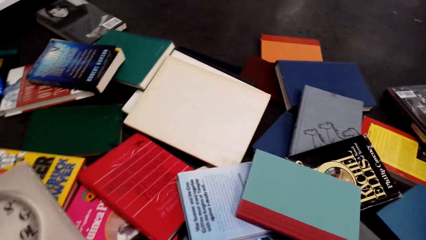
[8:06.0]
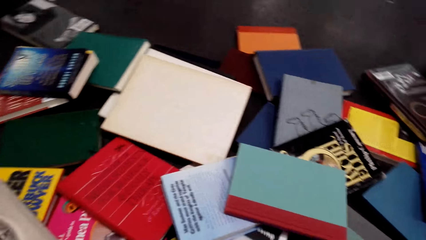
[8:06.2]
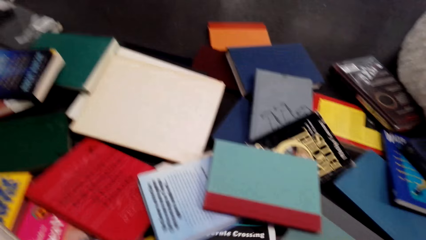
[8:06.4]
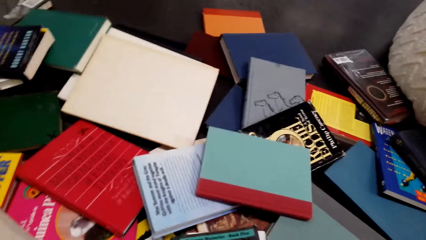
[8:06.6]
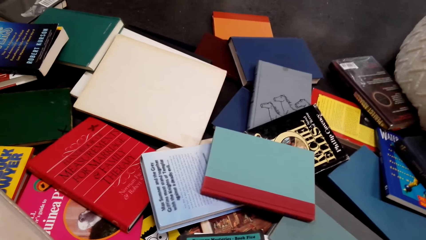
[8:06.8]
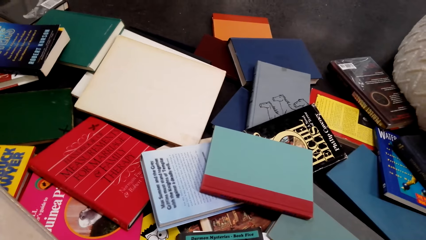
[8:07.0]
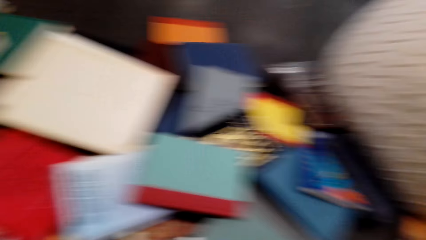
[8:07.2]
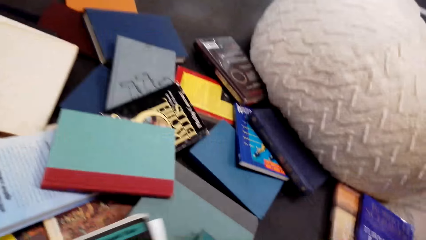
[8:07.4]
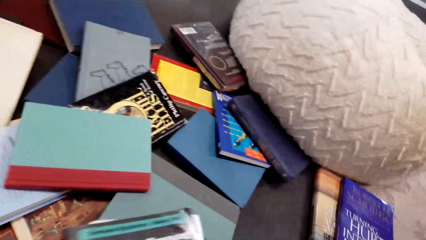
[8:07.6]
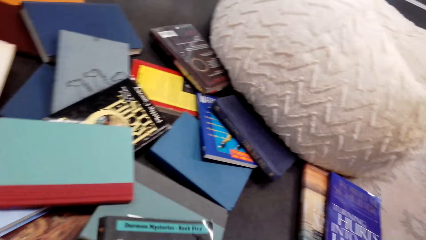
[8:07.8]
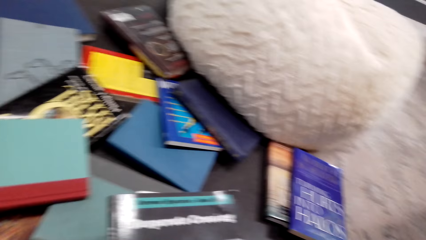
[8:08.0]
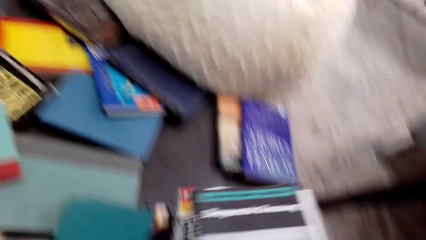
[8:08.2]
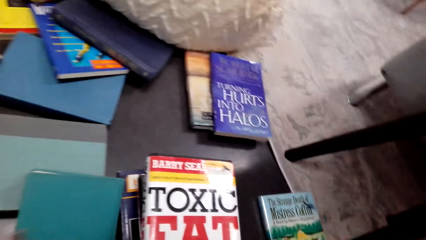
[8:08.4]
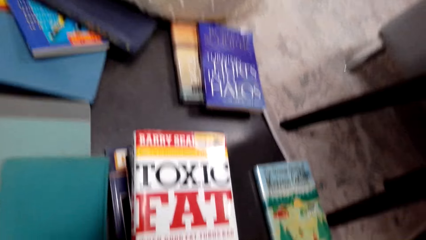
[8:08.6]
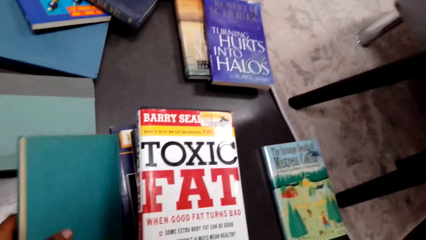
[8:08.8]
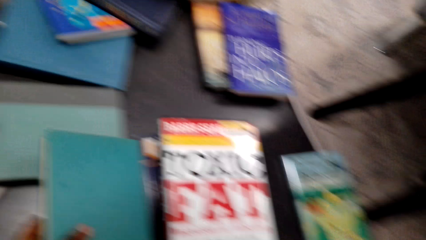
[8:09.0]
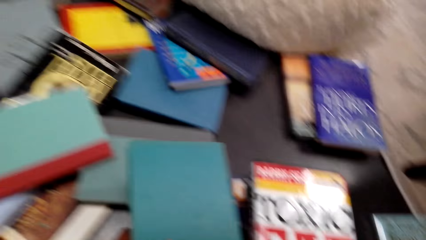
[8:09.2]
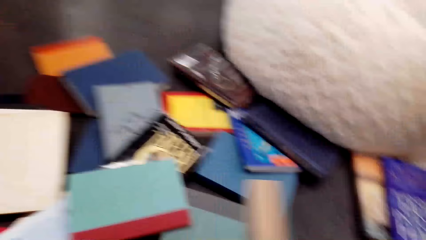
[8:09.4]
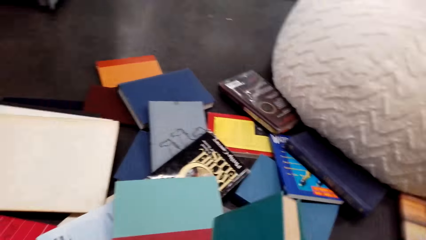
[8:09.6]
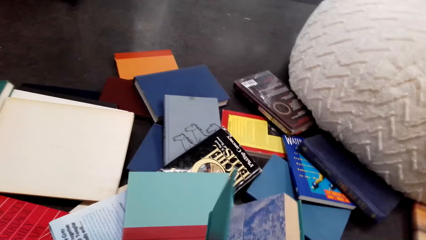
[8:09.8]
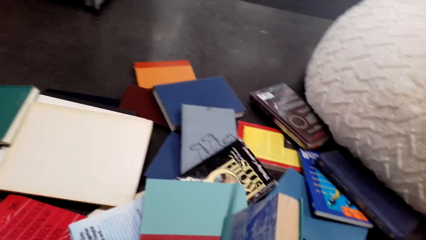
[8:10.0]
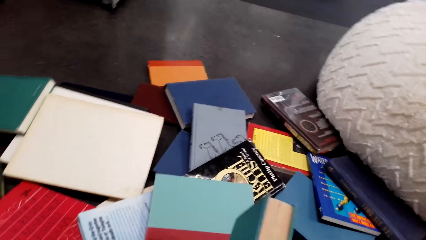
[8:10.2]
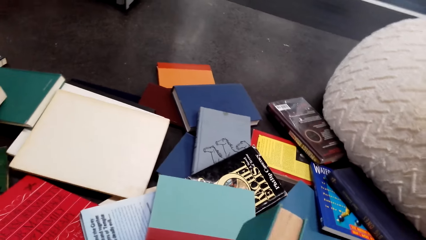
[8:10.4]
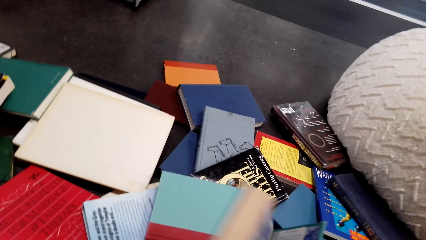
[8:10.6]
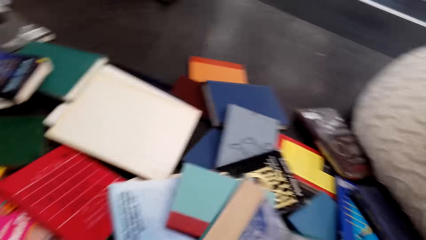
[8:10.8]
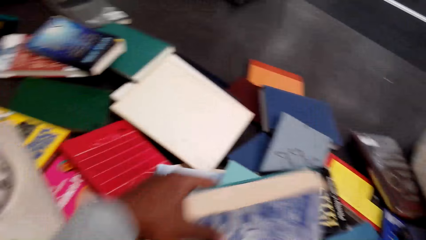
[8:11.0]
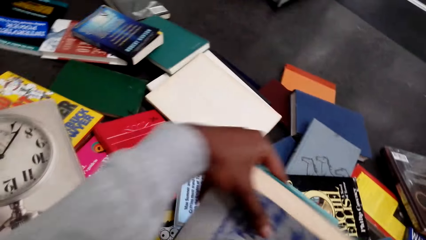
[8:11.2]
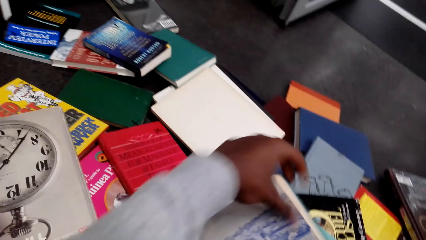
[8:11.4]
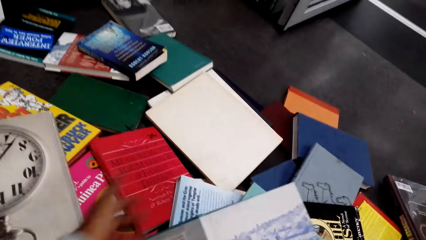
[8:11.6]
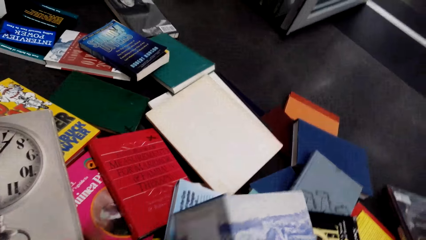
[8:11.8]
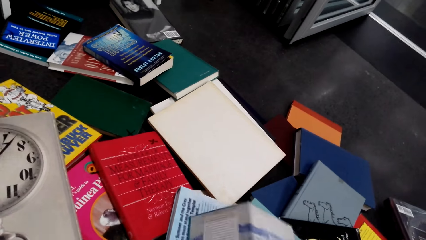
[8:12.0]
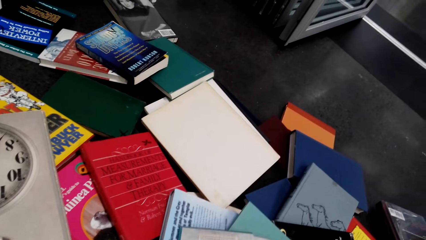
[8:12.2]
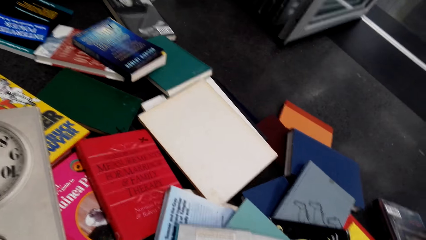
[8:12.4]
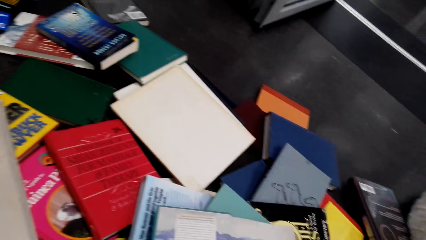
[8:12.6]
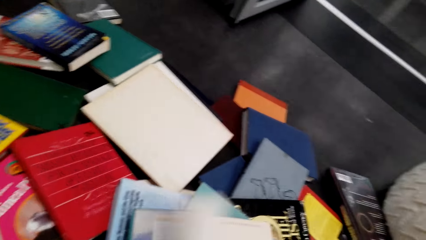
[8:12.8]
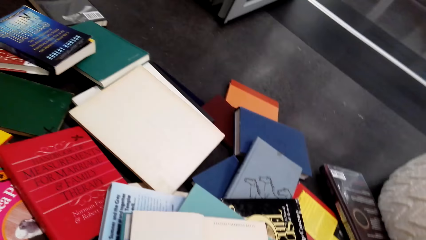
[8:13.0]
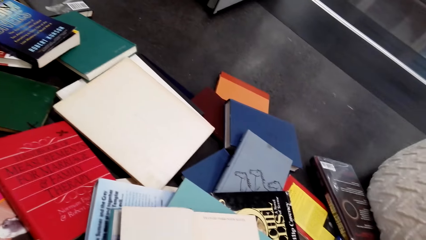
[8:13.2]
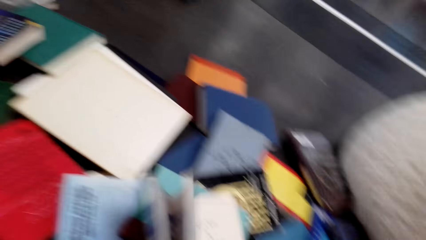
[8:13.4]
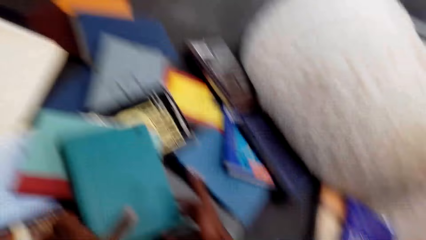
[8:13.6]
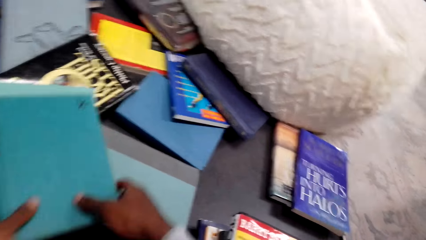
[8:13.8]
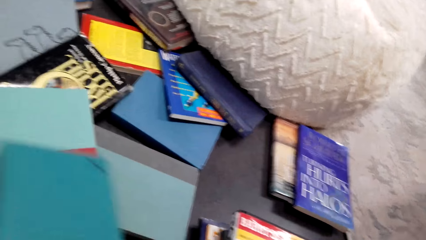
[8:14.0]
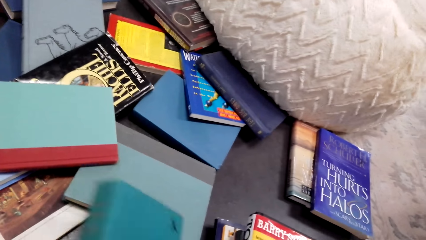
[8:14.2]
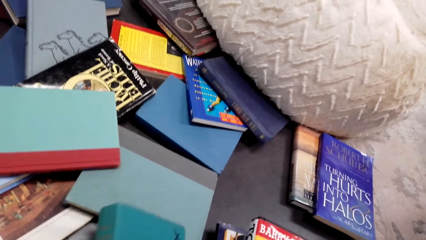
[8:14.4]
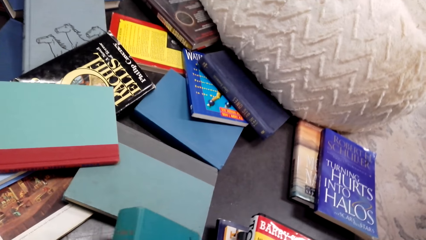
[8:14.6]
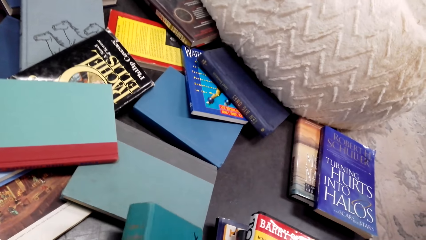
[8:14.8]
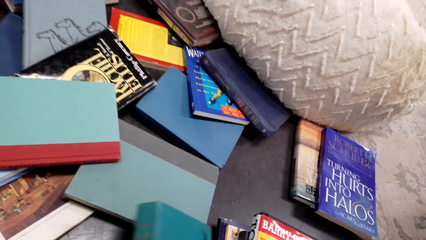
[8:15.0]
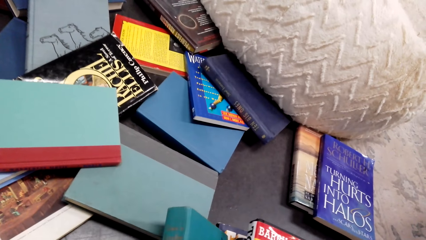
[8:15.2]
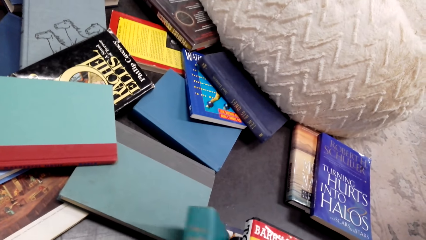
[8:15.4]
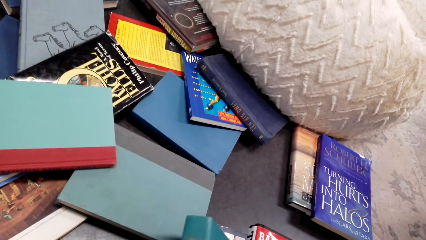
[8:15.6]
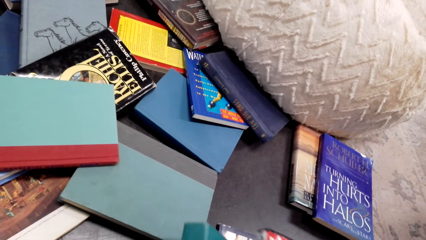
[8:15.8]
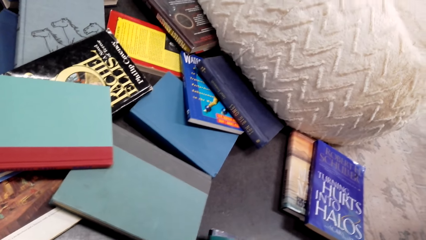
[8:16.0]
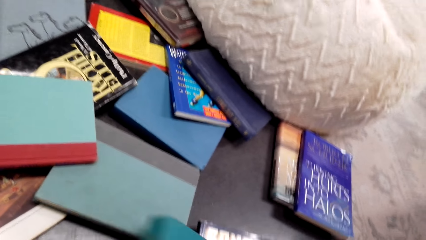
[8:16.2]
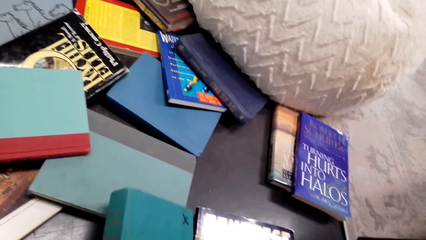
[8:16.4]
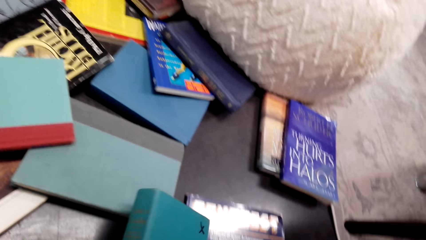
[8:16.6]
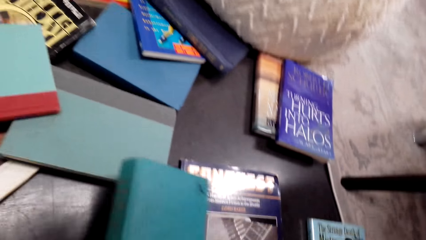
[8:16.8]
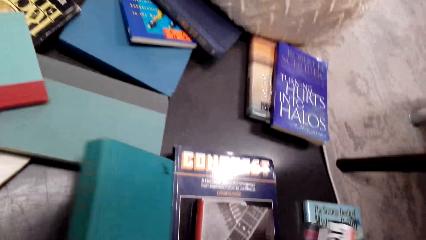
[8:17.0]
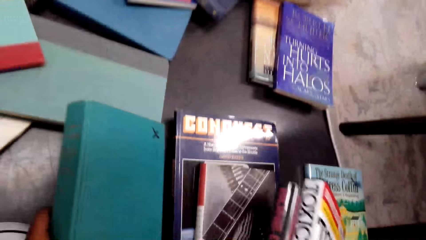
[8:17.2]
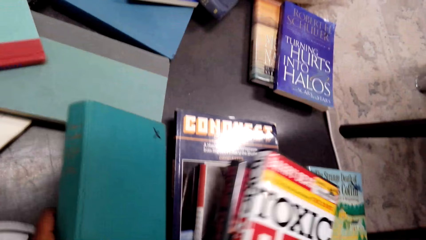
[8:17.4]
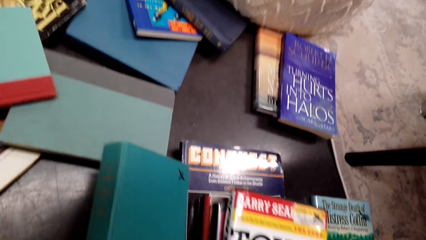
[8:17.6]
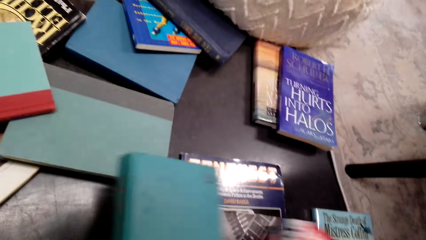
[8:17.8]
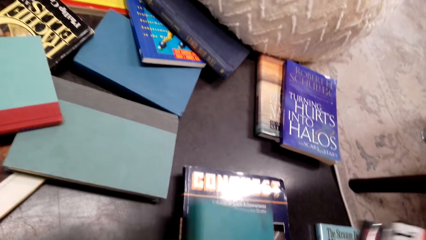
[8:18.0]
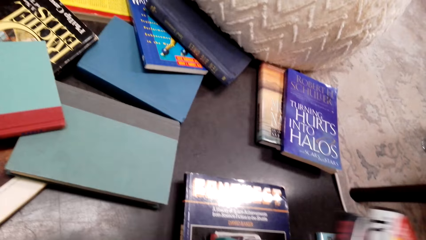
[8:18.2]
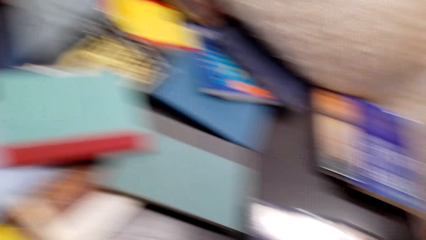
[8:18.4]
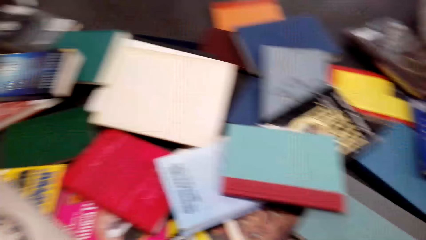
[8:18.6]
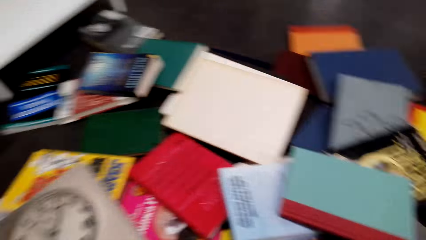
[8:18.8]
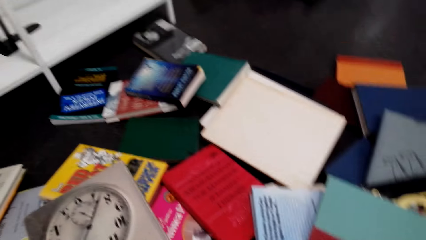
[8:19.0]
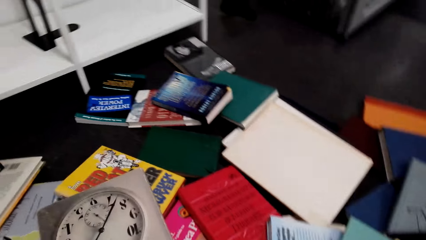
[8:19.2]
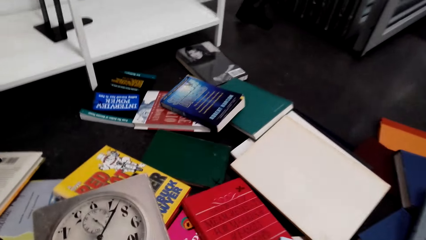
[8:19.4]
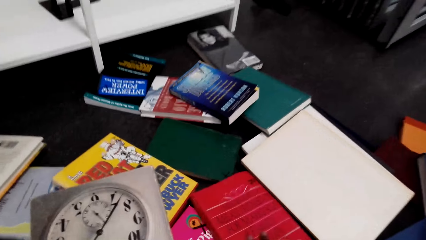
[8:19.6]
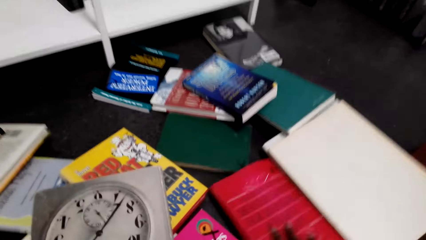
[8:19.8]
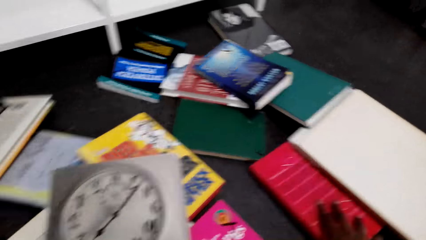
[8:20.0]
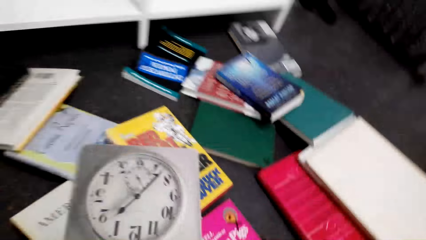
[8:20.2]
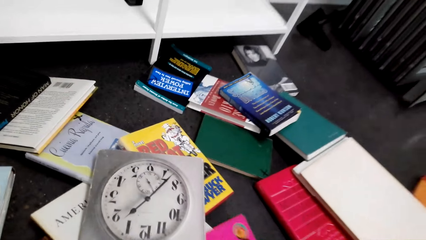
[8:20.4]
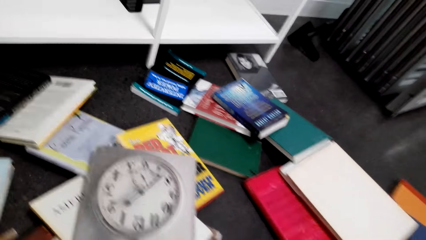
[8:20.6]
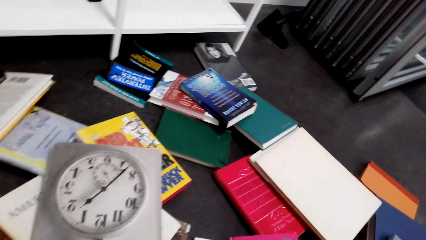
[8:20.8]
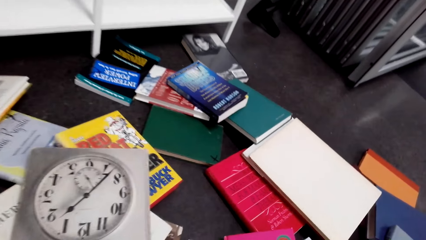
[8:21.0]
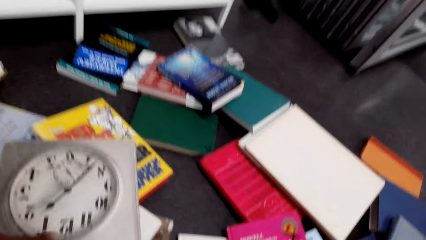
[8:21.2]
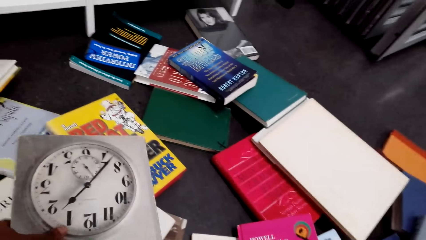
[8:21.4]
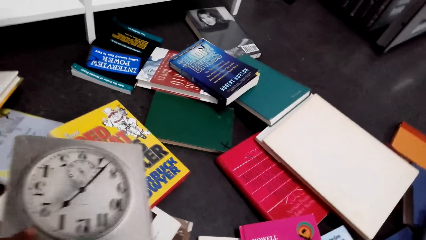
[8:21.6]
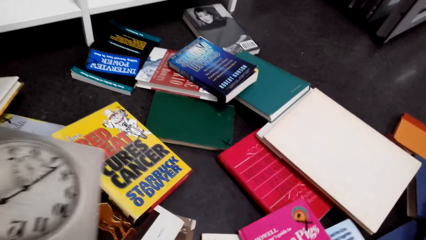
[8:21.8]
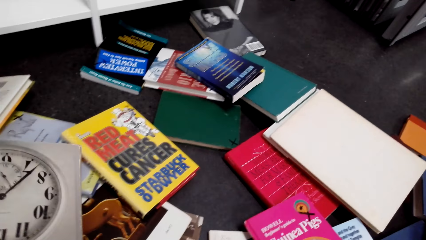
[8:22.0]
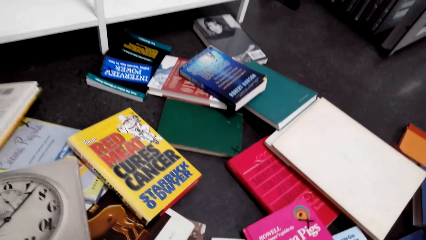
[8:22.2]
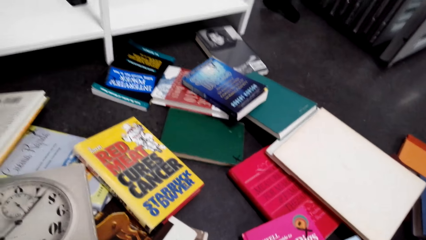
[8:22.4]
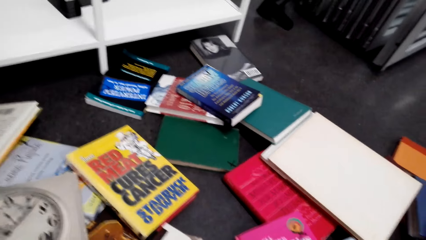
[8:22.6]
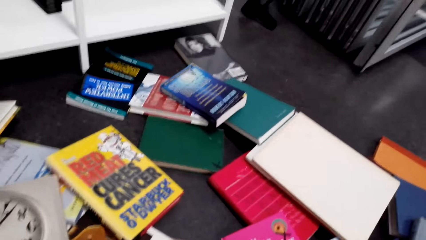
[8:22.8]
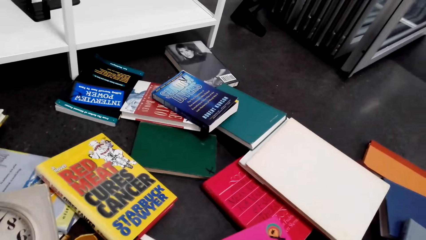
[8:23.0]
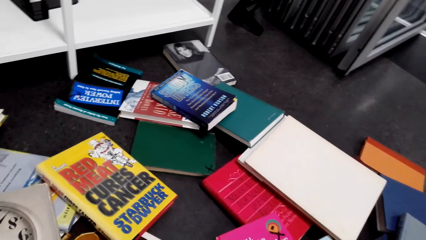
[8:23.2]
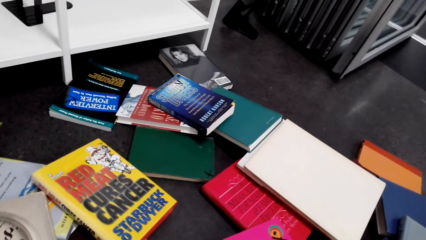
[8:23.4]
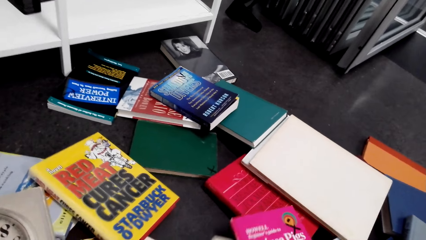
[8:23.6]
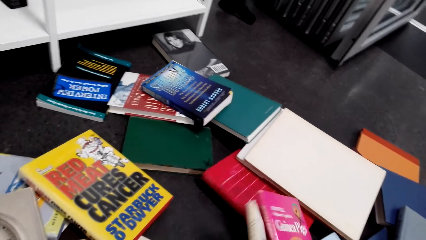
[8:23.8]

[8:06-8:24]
The camera wearer reads the cover of a book. They pick a book from the floor. They peruse the book. They put the book on top of other books on the floor. They move some books on the table. They look for a book on the floor.
